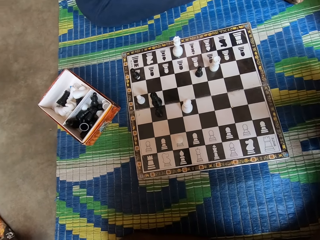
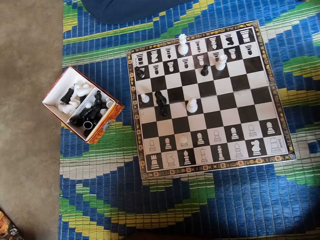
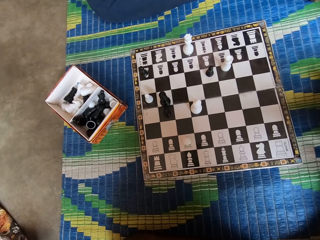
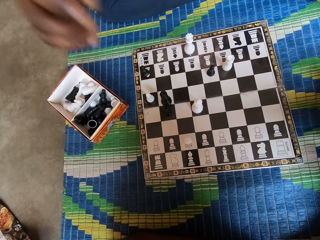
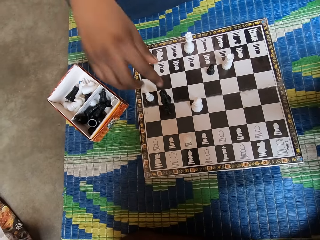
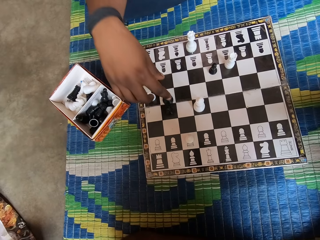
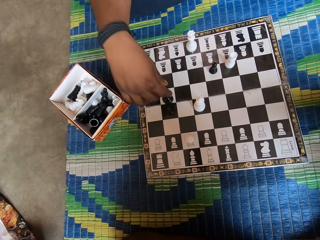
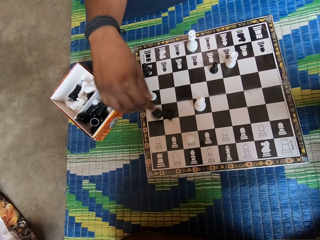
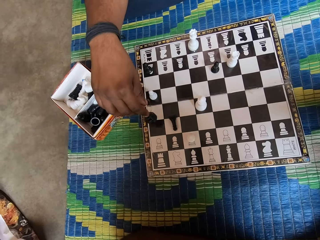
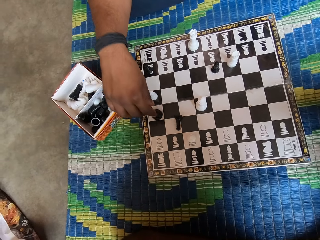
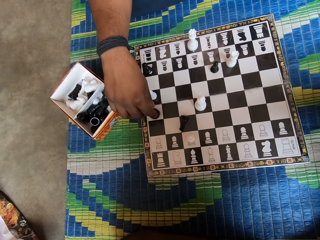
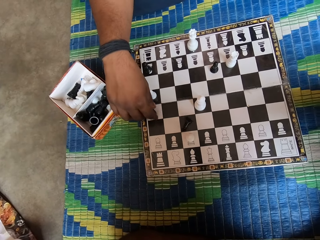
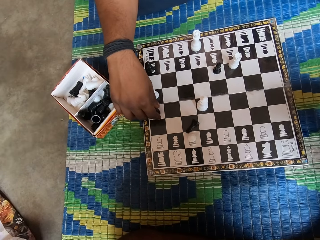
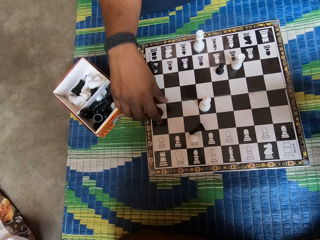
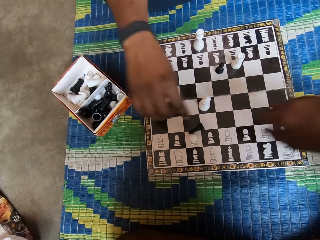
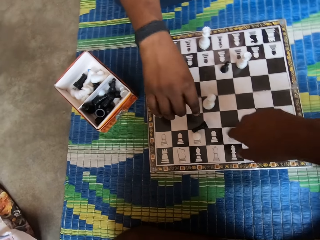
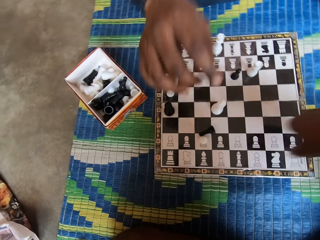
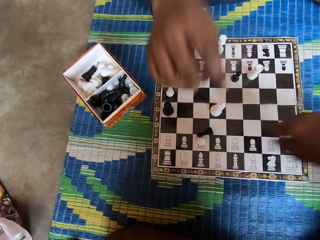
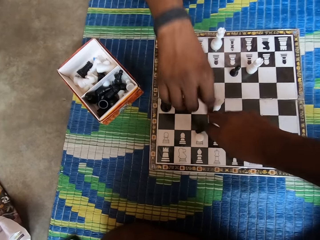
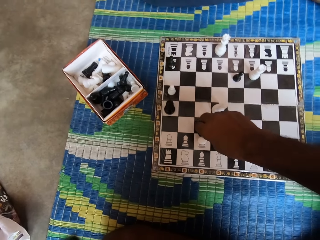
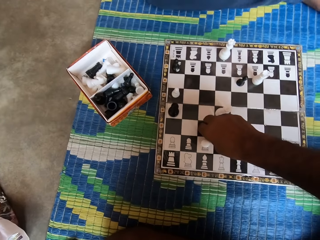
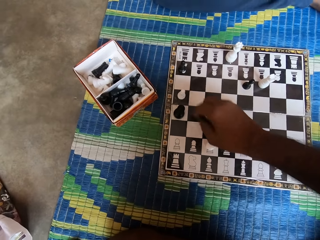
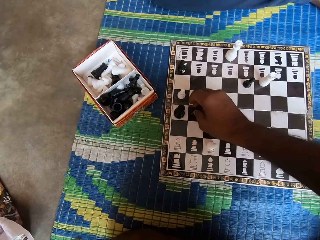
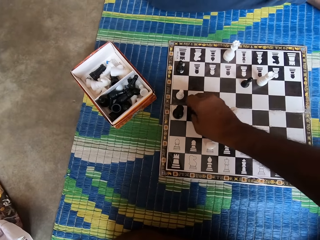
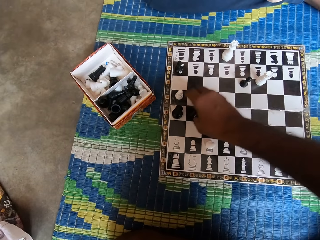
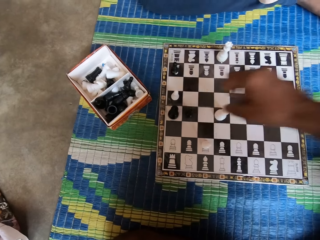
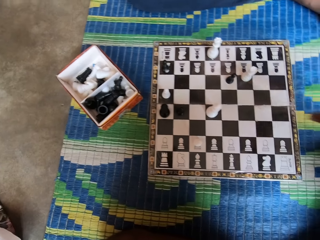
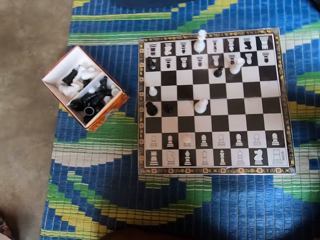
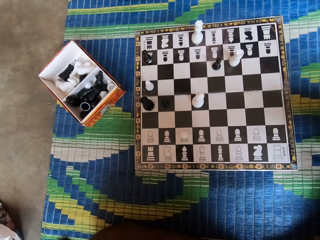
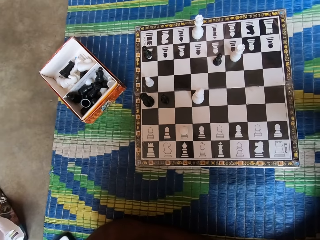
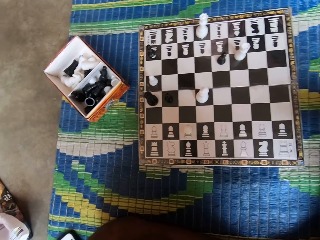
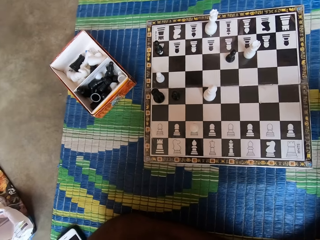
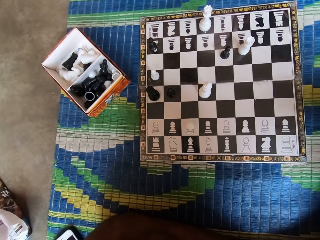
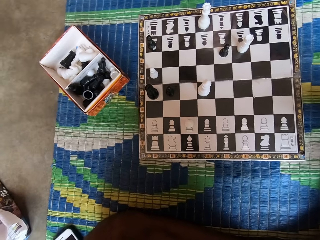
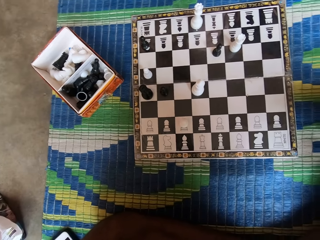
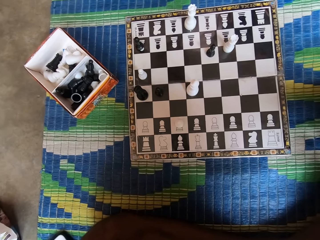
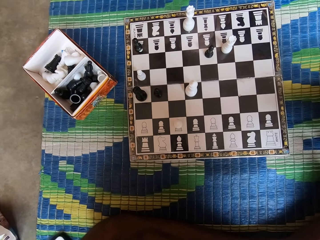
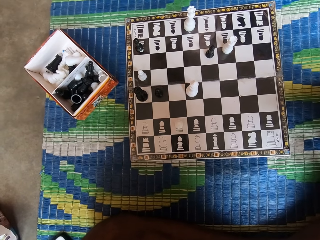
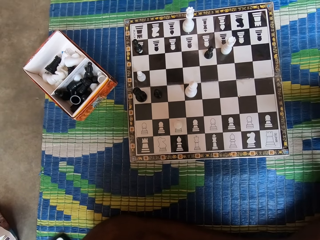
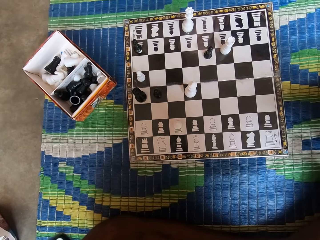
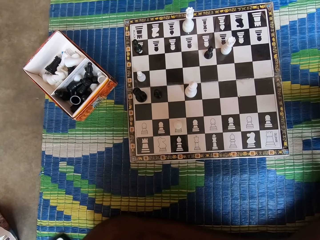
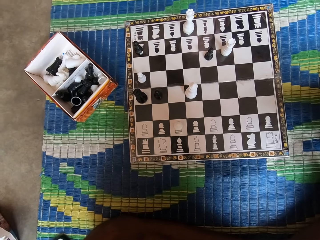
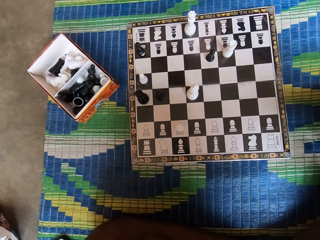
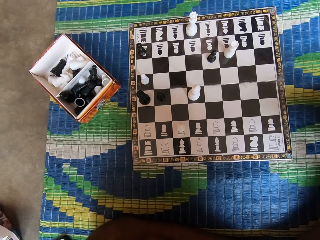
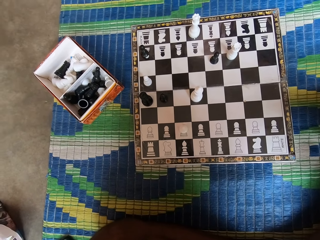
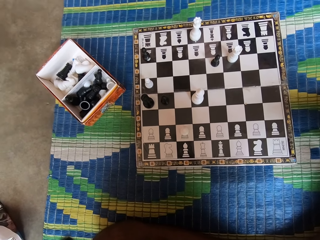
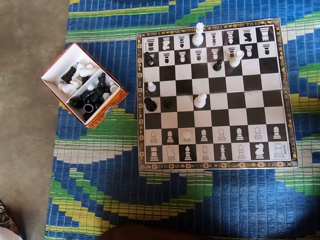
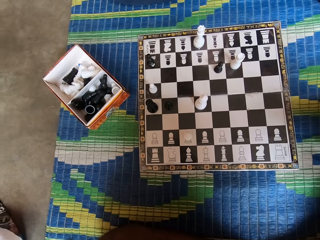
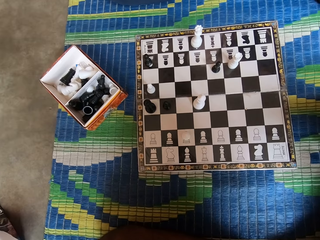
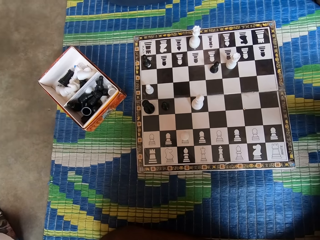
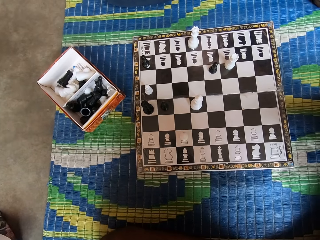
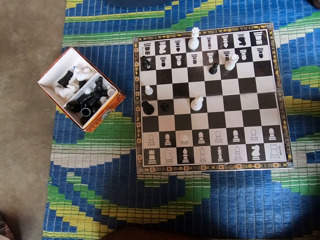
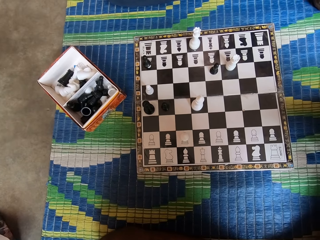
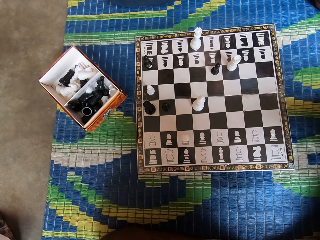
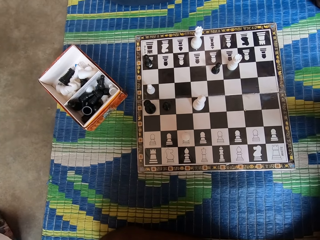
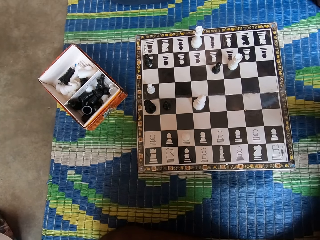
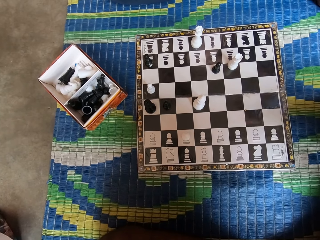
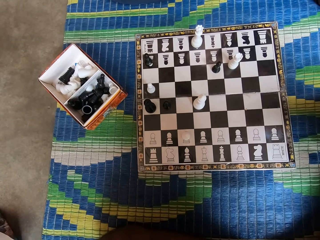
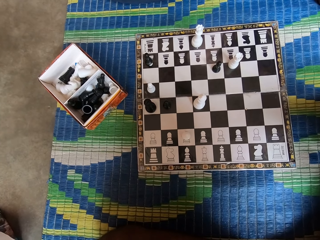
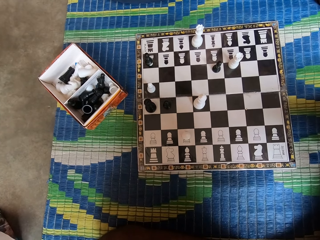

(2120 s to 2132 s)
A man holds the chess piece. The man knocks down a chess piece on the chess board, moves the chess piece, and puts the chess piece on the chess board. The camera wearer stretches his hand. The man stretches his hand. The camera wearer moves the chess piece. He picks up the chess piece from the chess board. He puts the chess piece upright on the chess board.

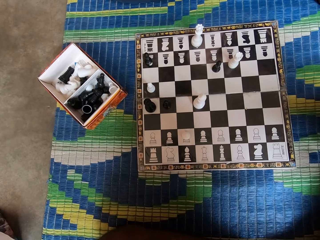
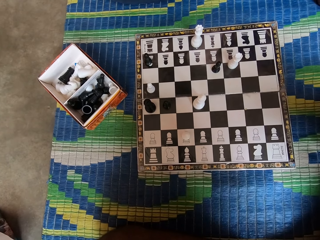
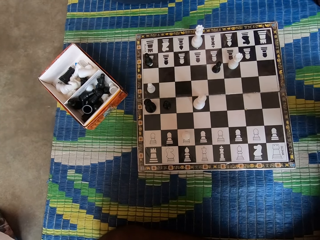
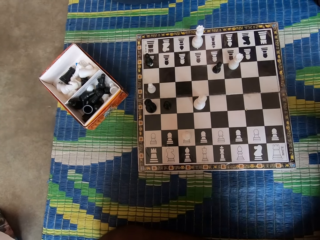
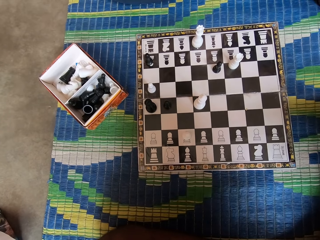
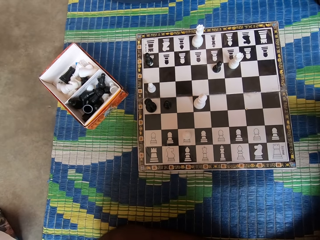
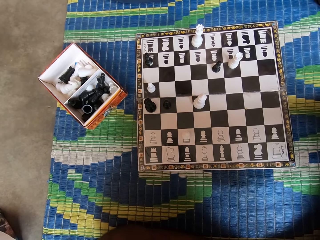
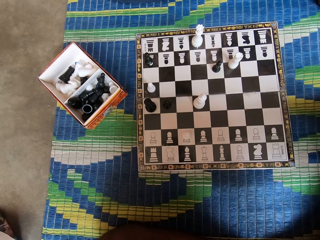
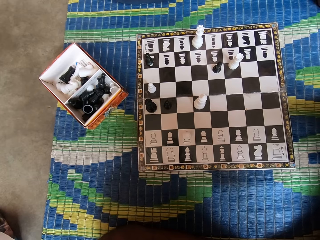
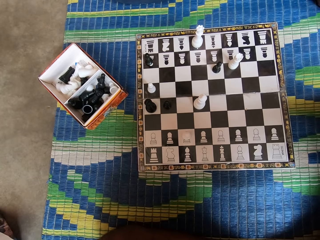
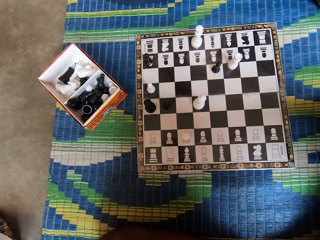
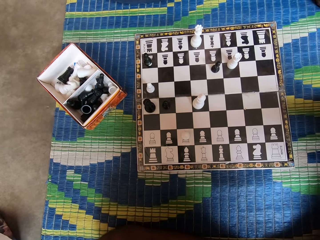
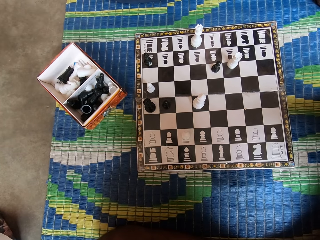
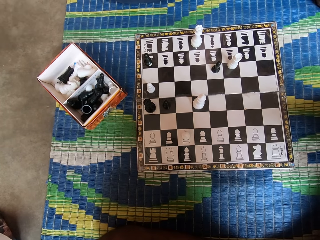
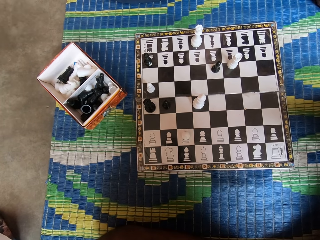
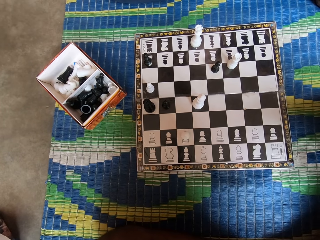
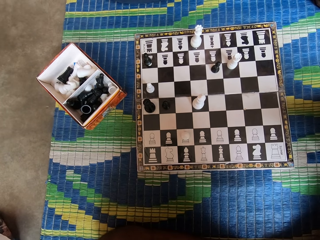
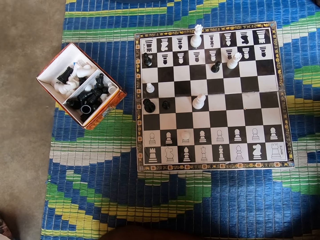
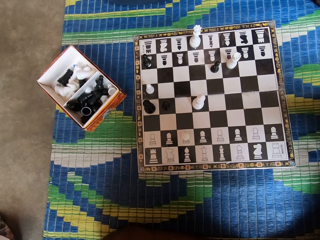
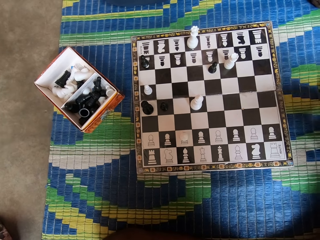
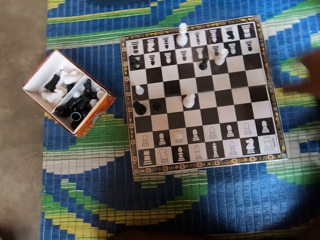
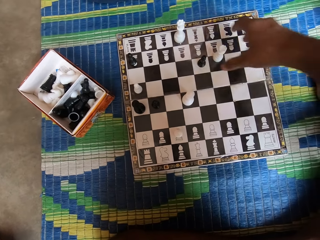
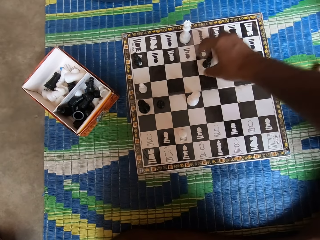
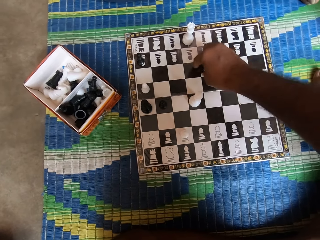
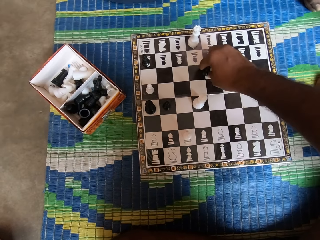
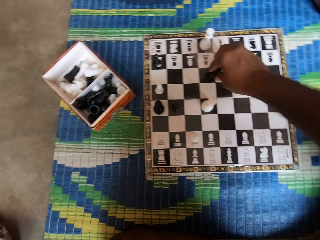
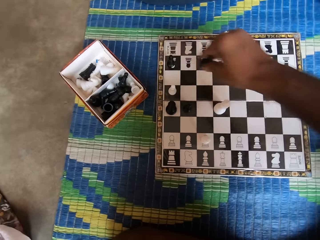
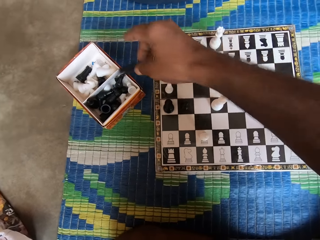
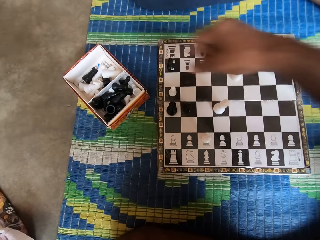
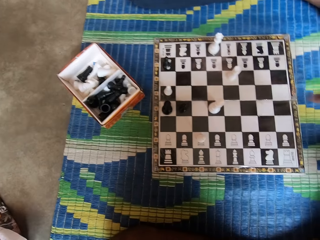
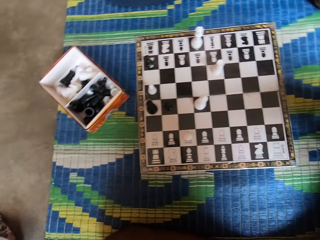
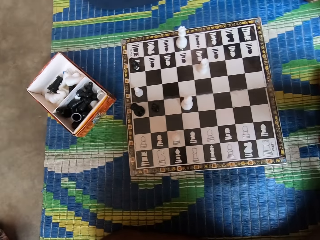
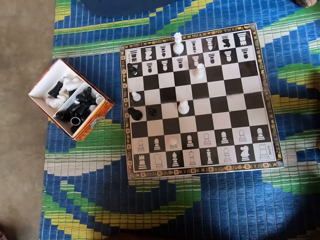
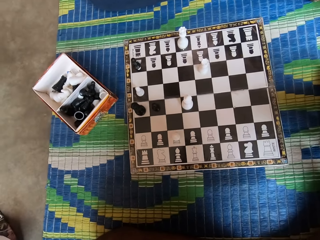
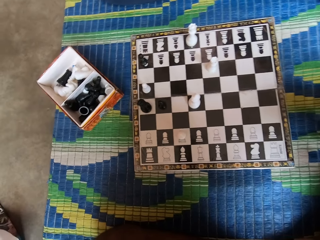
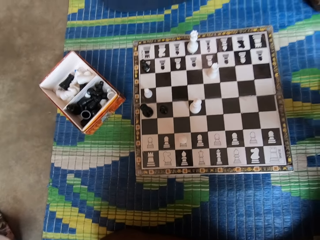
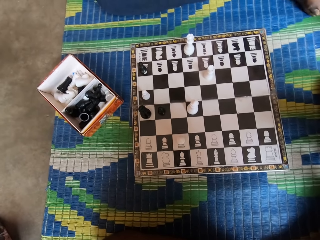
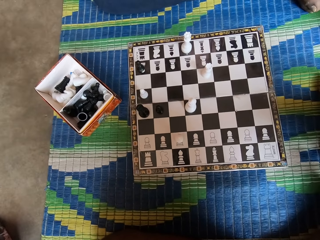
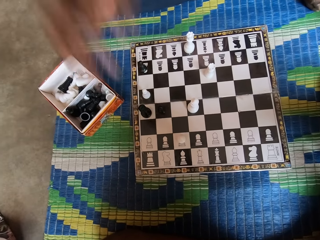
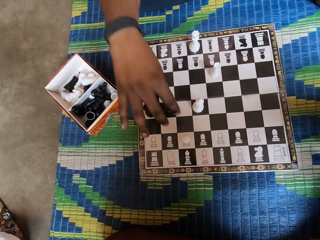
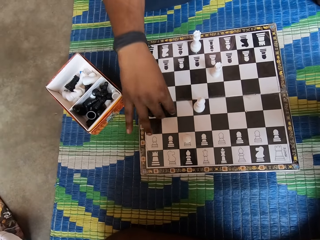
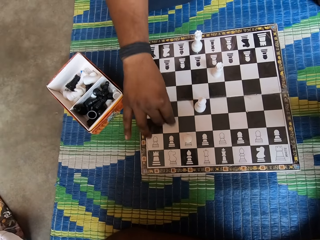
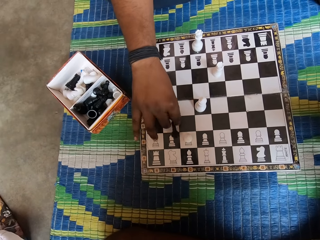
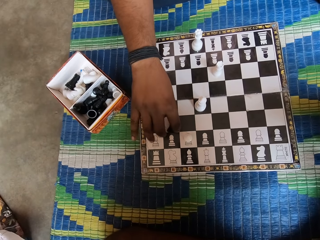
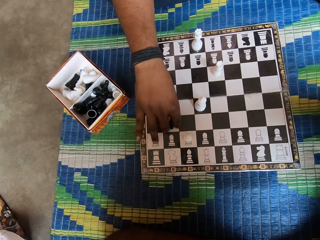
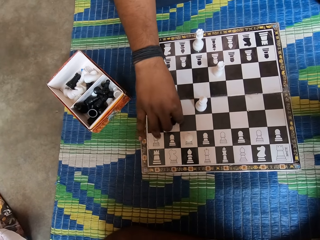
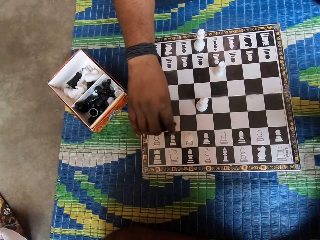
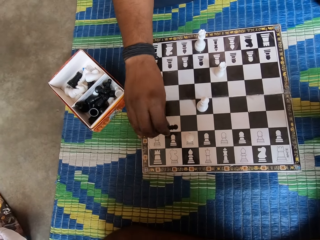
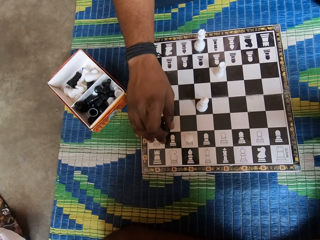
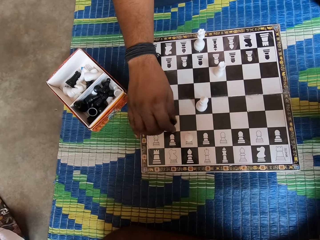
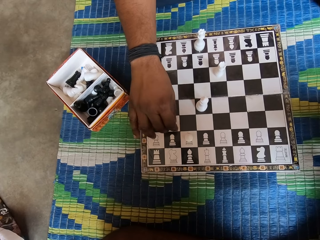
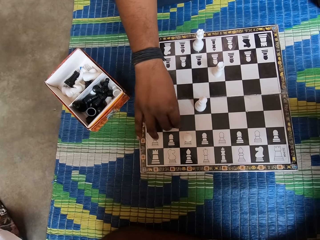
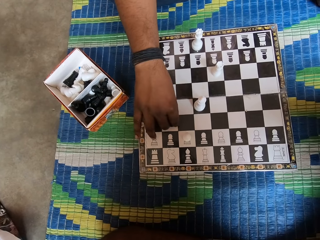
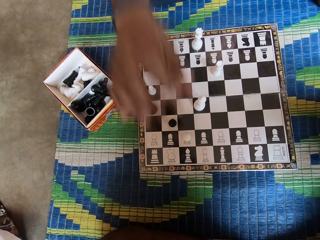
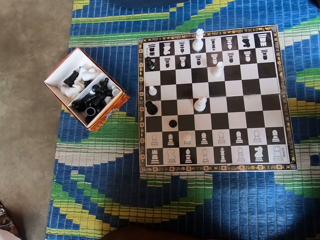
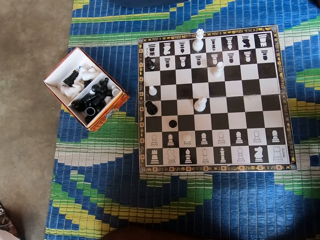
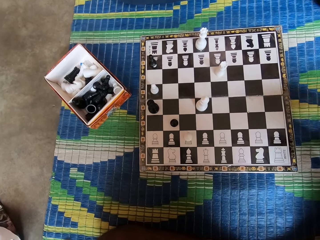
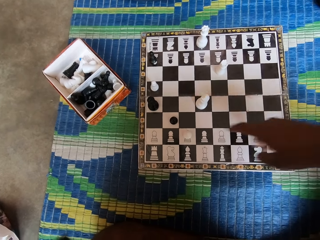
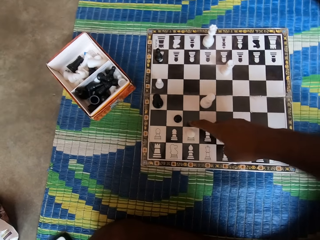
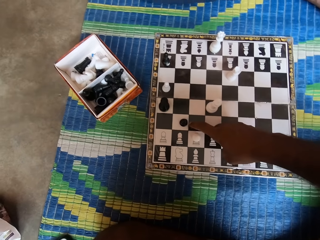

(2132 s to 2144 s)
The camera wearer holds the chess piece. They pick up the chess piece. They throw the chess piece inside the box. A man holds the chess piece, moves the chess piece, drops the chess piece, and puts the chess piece upright on the chess board. The camera wearer adjusts the chess piece.
